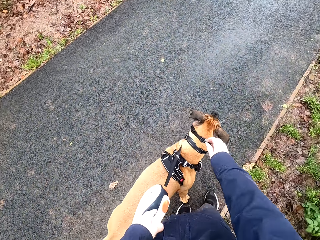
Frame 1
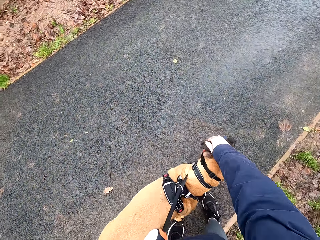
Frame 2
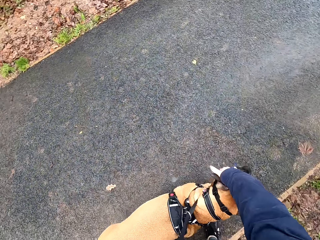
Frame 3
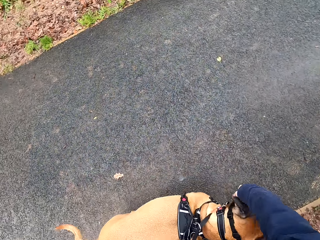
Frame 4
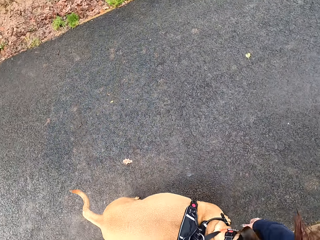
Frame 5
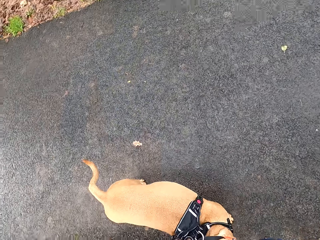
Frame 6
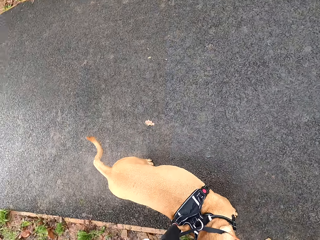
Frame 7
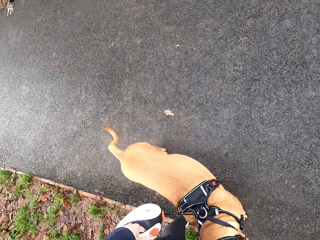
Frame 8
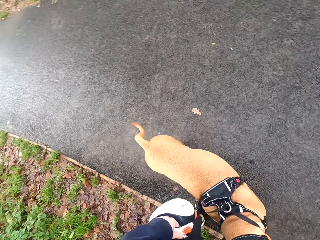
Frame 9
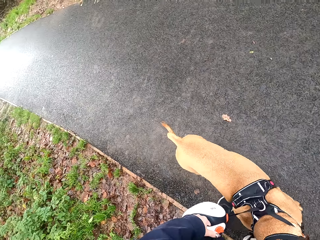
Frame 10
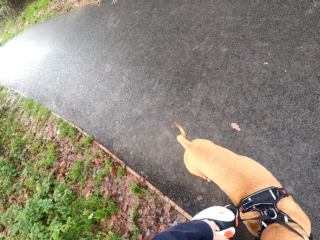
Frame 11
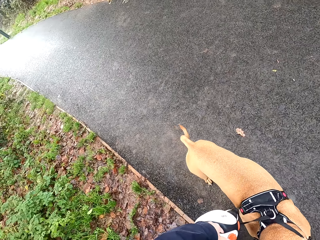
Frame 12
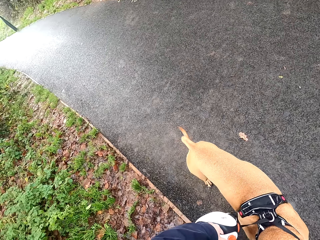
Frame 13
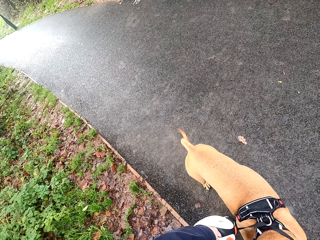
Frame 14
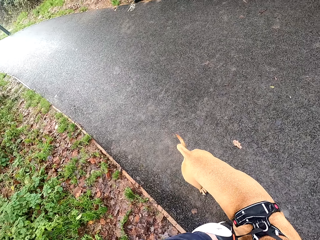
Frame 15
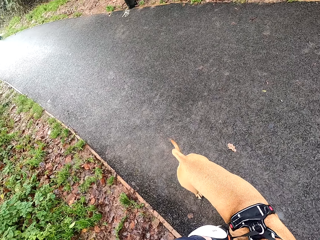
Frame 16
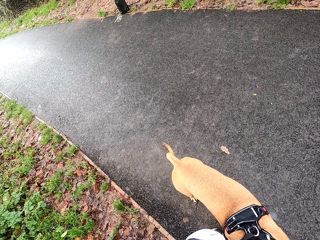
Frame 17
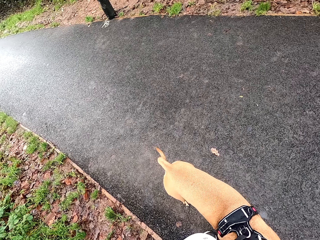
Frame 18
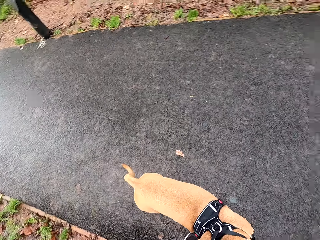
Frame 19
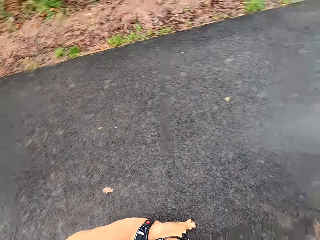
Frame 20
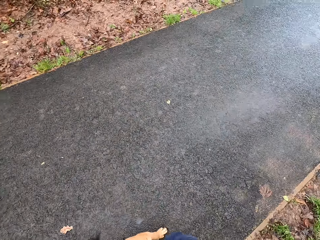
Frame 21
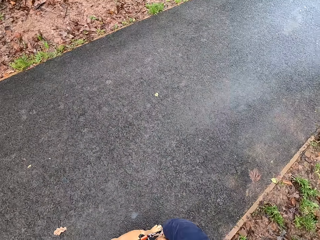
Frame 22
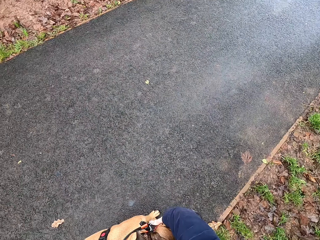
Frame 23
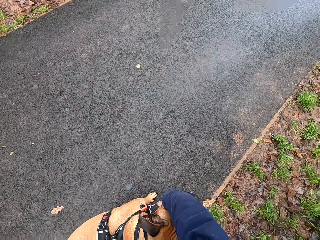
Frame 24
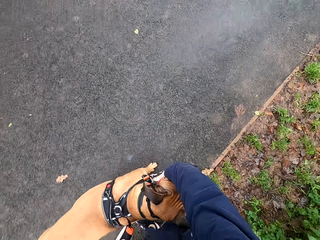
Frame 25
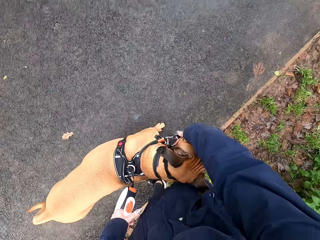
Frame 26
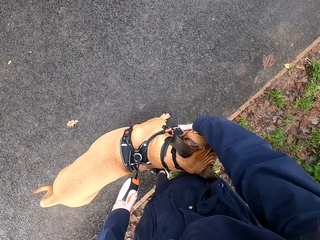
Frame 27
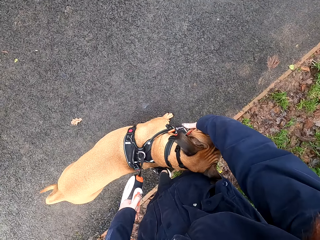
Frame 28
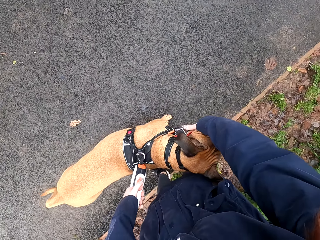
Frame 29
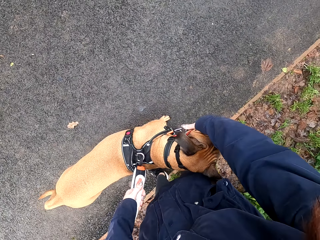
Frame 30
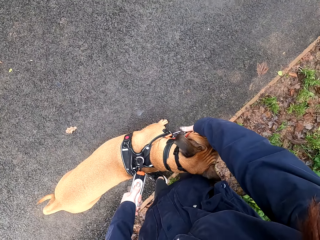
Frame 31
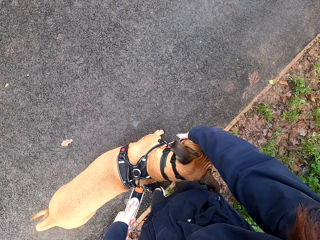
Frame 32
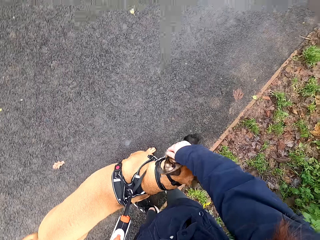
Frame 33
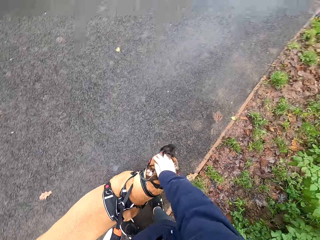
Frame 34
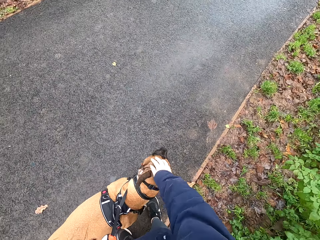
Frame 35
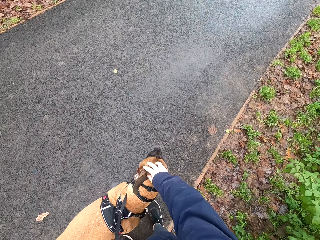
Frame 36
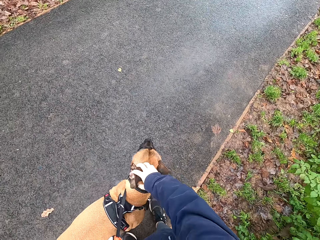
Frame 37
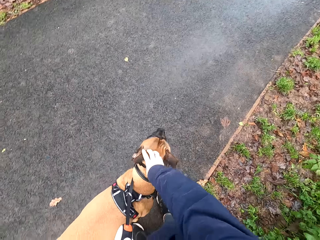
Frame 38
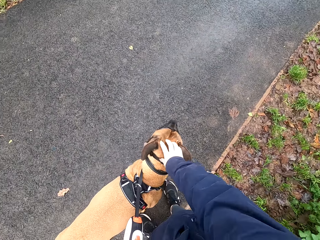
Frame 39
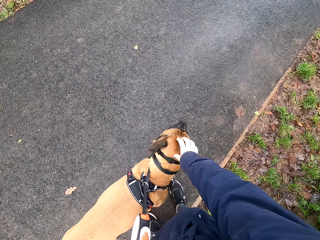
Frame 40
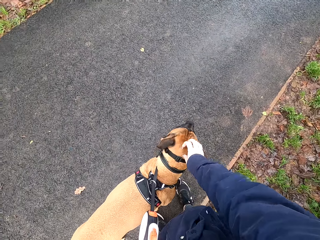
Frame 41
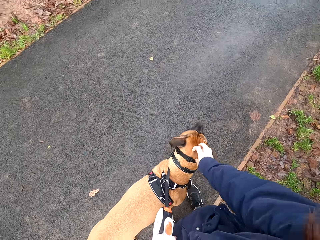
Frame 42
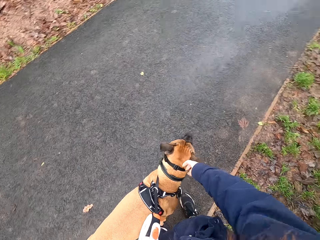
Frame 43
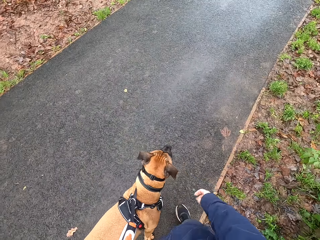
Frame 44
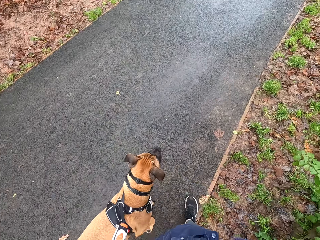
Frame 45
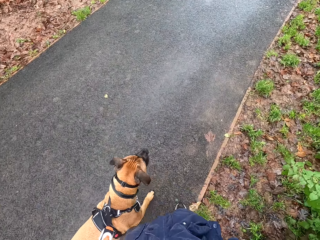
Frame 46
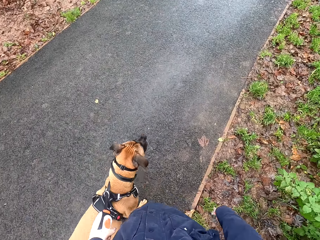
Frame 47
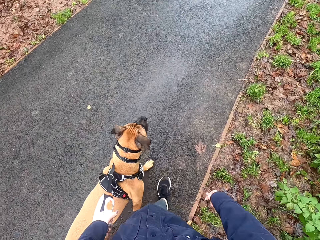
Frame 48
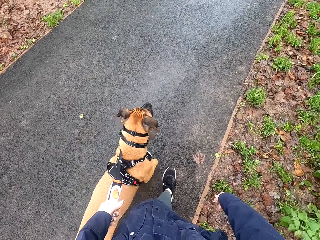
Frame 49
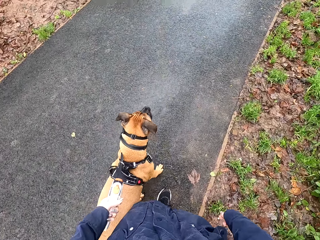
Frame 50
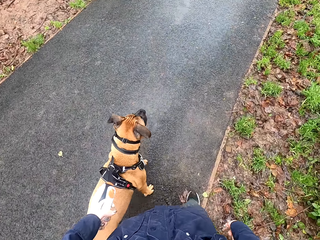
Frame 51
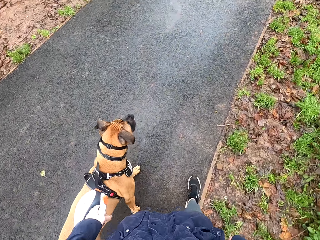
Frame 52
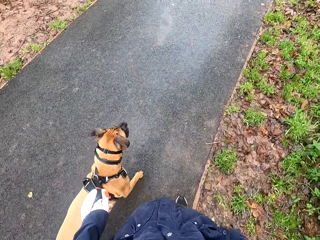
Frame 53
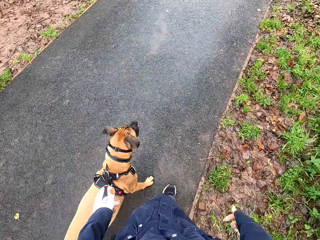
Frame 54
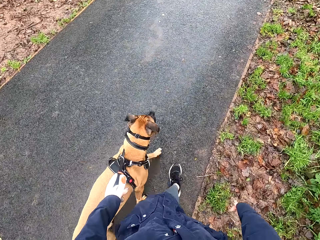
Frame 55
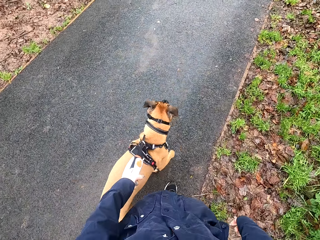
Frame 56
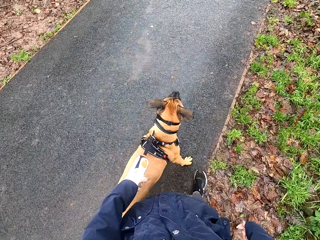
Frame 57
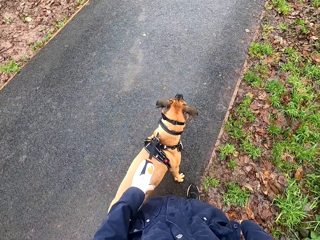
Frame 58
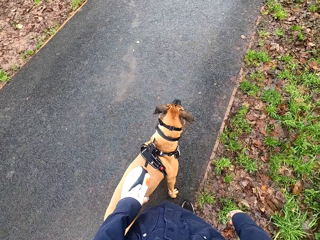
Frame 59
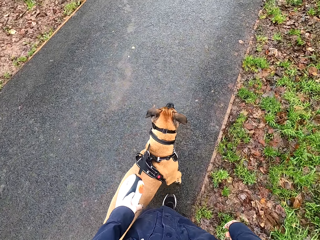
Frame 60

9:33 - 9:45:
The camera wearer pauses with the dog on the road. She covers the dog's head with her hands. She touches the dog with her right hand. She scratches the dog's head. She walks on the road alongside the dog with the leash handle in her left hand.

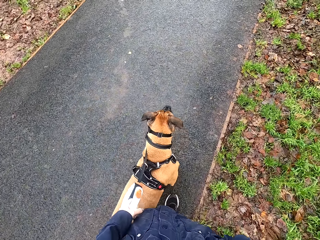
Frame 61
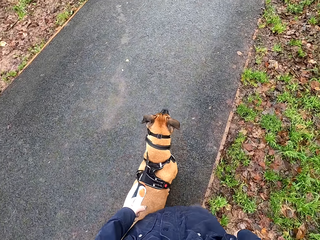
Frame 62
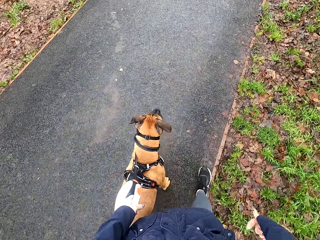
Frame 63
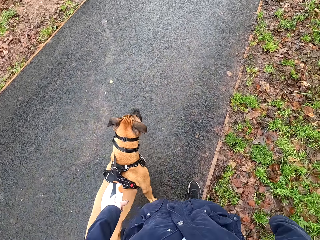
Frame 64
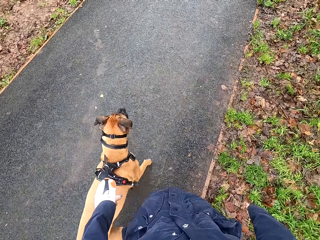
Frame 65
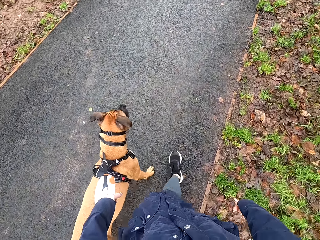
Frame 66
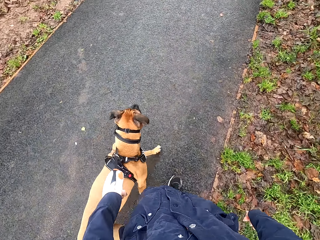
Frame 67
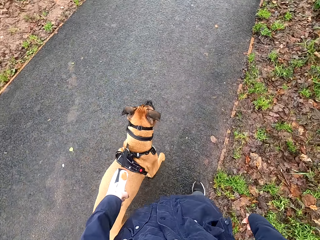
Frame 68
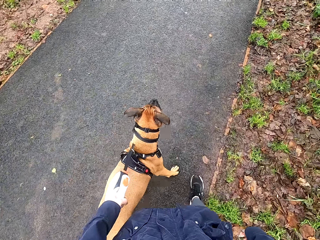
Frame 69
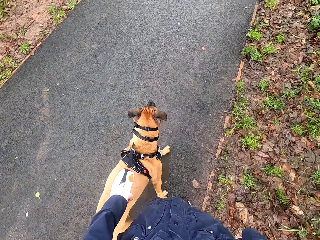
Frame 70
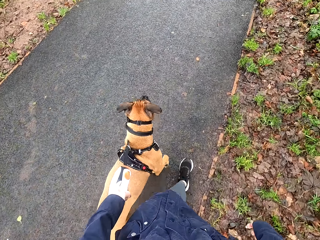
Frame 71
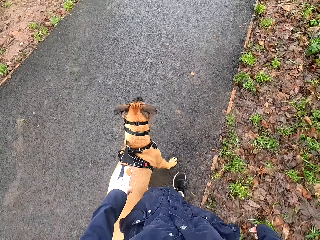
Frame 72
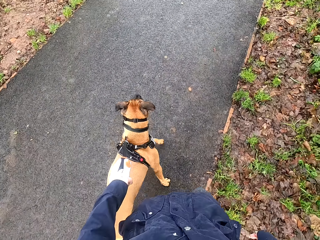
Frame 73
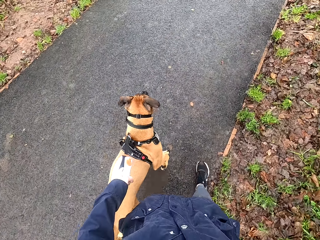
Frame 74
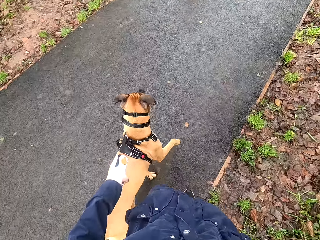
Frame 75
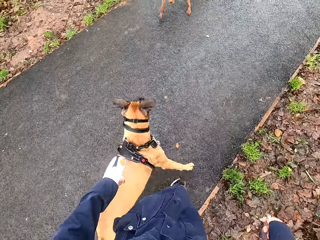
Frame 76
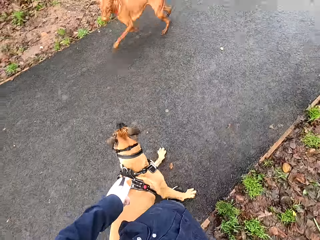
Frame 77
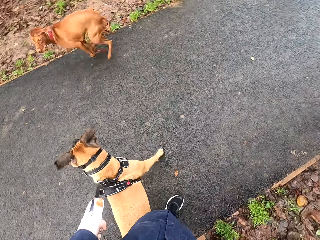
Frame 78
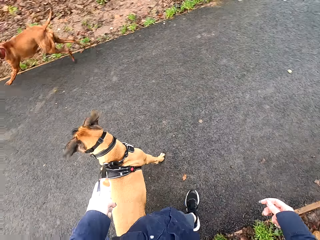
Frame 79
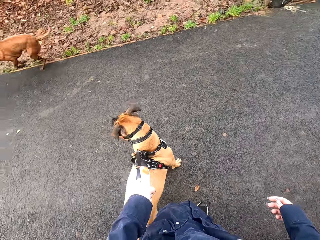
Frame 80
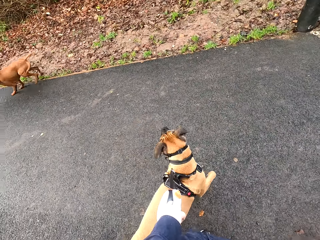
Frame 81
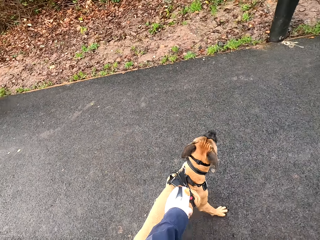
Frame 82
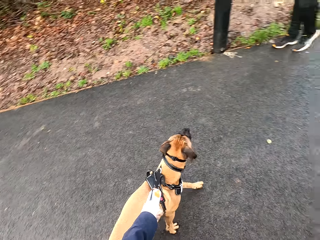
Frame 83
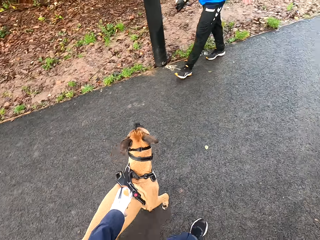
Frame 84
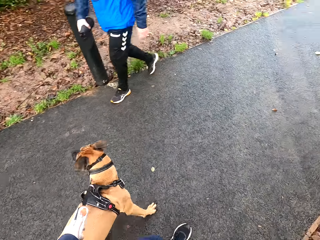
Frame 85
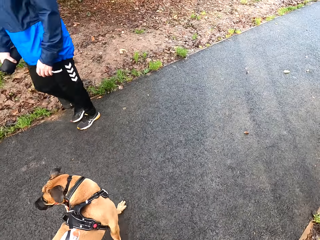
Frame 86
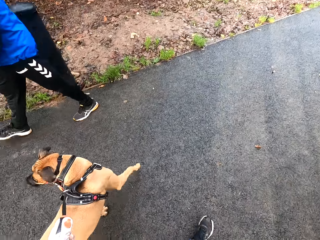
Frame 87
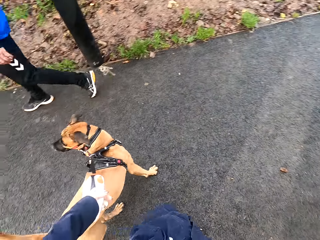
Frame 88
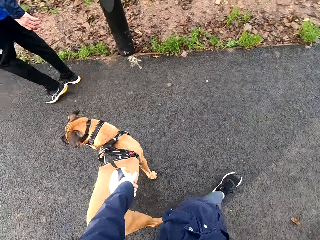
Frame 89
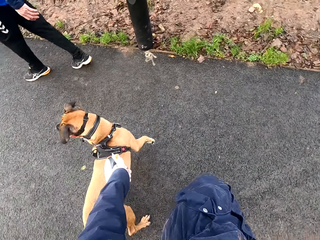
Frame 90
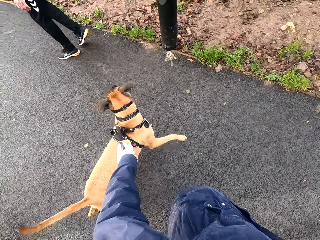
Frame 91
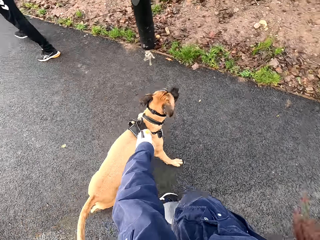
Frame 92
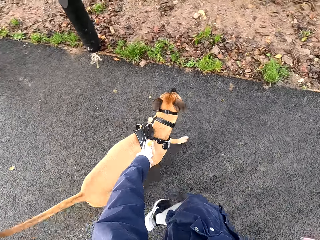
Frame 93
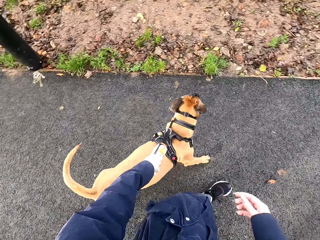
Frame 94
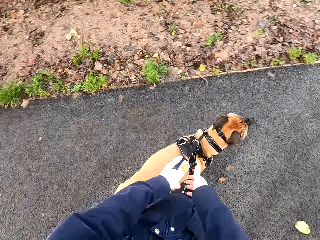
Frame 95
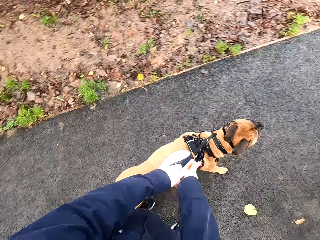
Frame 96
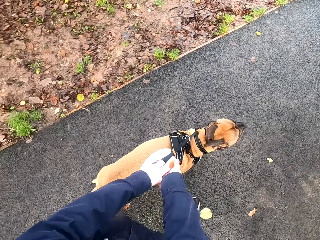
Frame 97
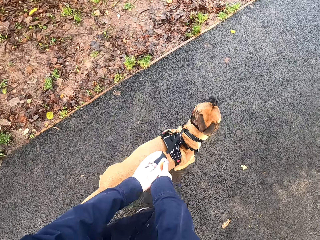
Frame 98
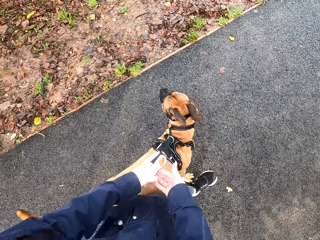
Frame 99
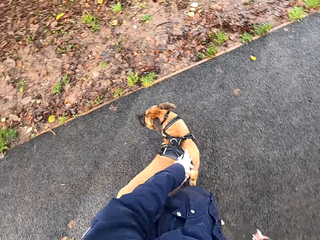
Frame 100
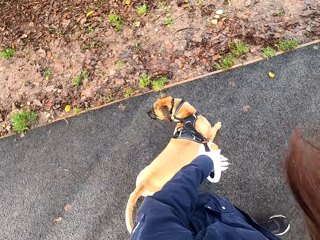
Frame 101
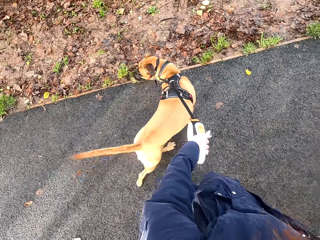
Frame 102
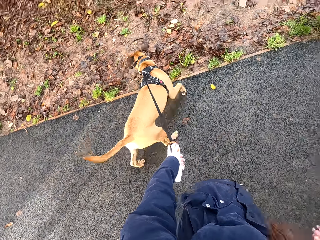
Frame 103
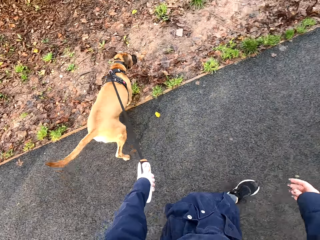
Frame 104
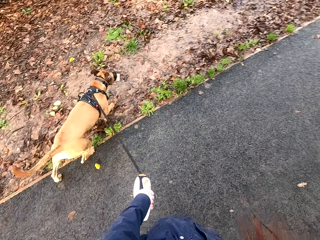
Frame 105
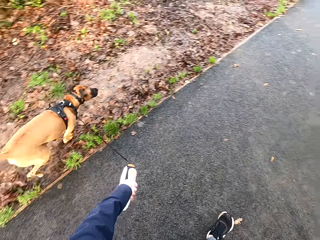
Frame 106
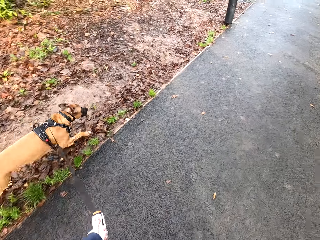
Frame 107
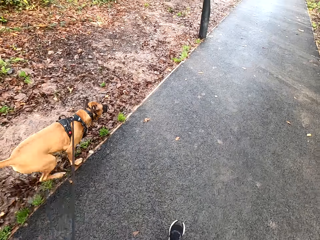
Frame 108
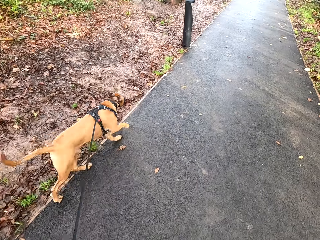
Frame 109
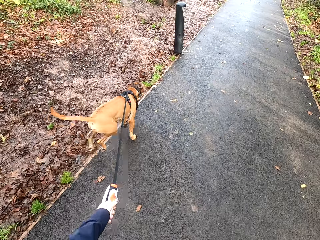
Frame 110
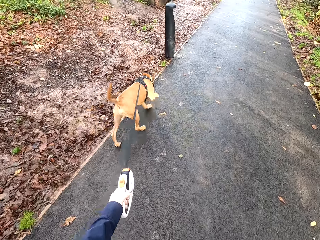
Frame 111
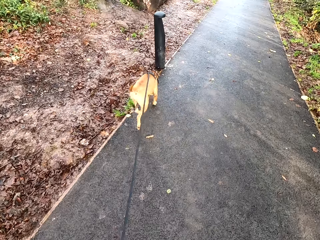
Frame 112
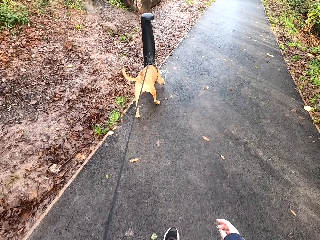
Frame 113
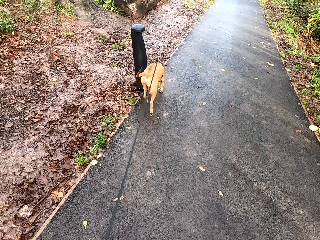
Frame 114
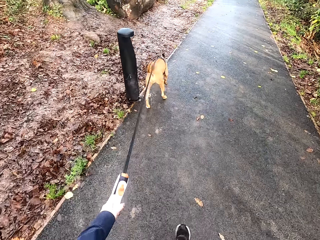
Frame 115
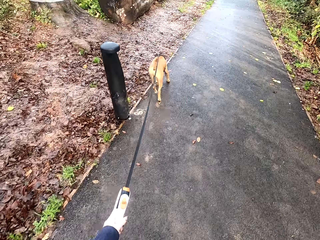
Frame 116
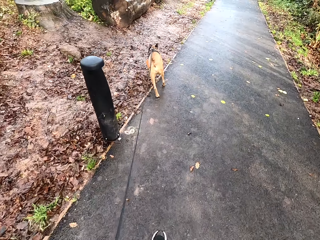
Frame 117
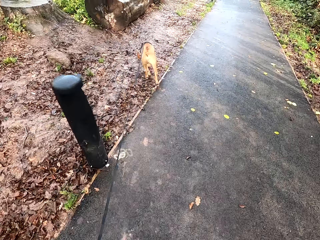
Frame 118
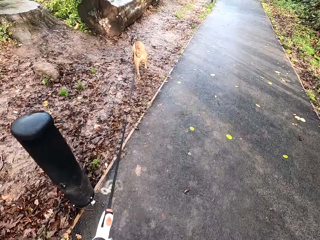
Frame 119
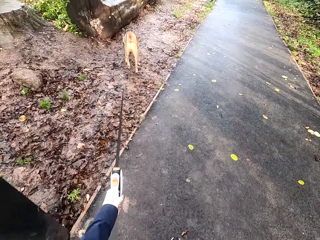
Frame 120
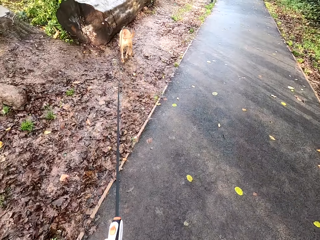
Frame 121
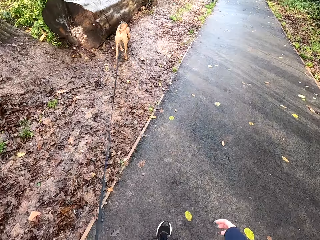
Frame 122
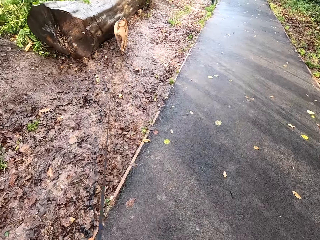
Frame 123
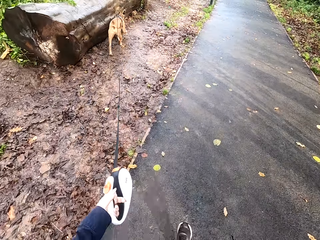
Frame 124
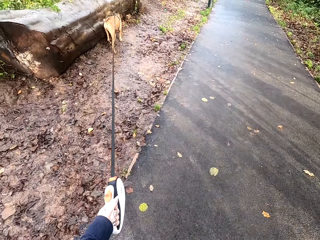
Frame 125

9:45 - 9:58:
The camera wearer laughs to the dog's reaction. She interacts with a man. She releases the leash. She holds the leash handle with both hands. She walks on the road alongside the dog with the leash handle in her left hand.
